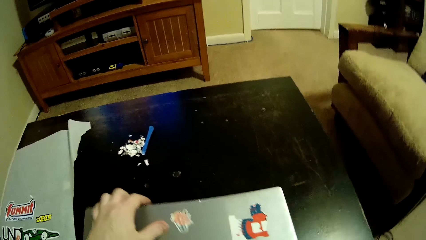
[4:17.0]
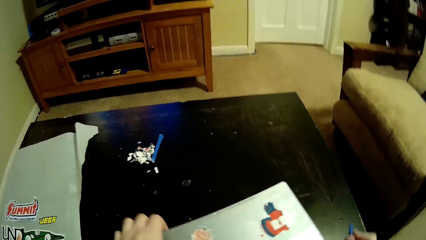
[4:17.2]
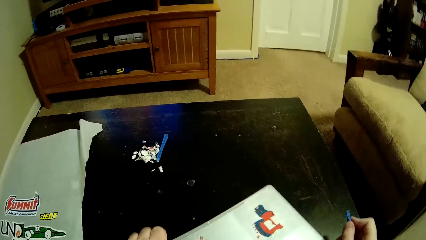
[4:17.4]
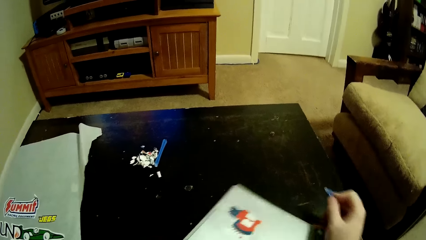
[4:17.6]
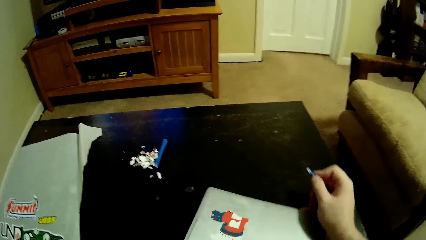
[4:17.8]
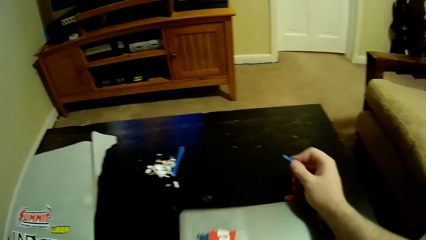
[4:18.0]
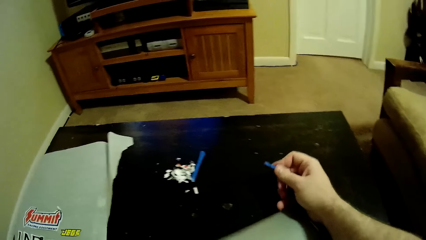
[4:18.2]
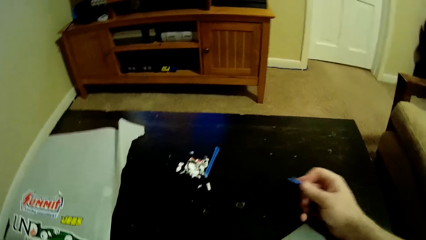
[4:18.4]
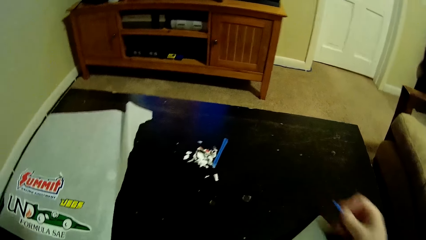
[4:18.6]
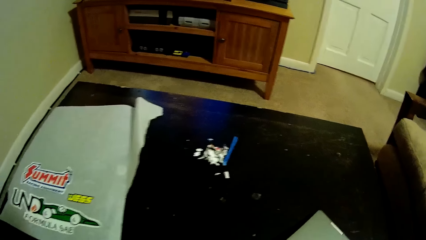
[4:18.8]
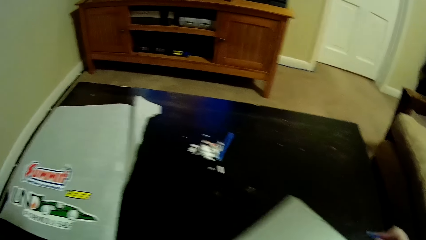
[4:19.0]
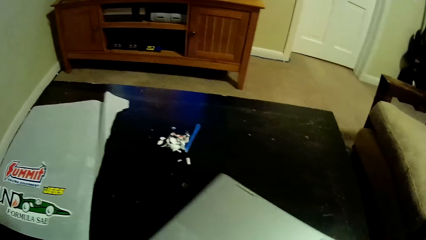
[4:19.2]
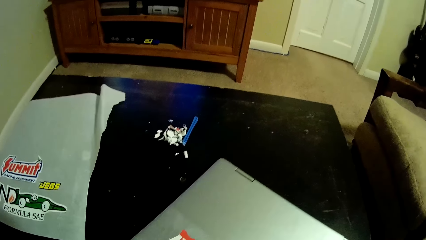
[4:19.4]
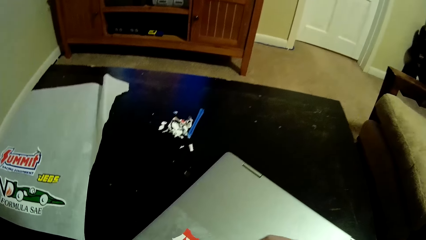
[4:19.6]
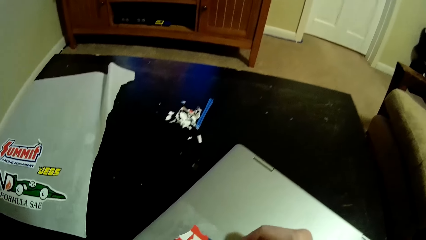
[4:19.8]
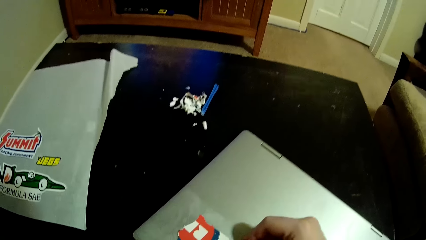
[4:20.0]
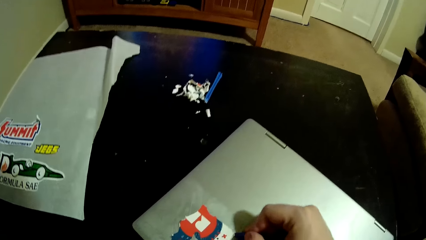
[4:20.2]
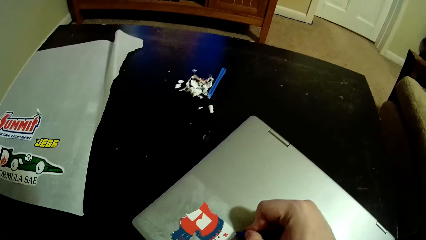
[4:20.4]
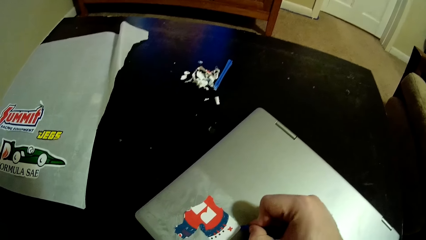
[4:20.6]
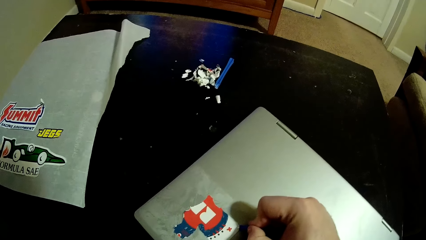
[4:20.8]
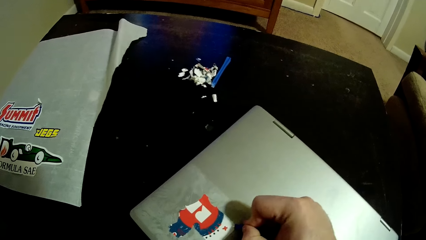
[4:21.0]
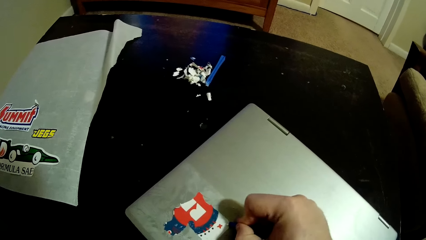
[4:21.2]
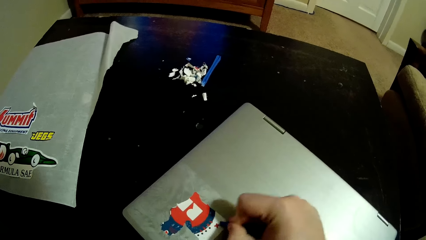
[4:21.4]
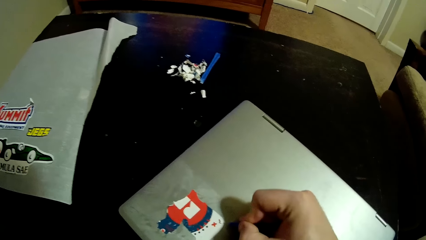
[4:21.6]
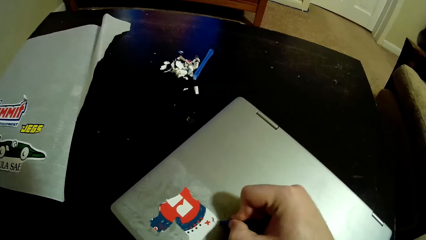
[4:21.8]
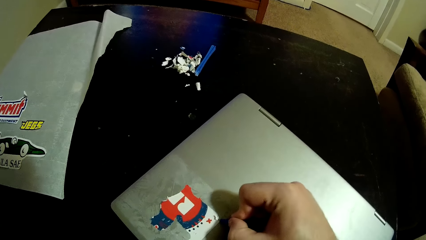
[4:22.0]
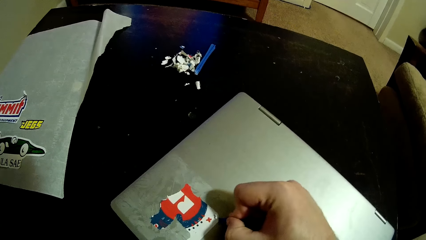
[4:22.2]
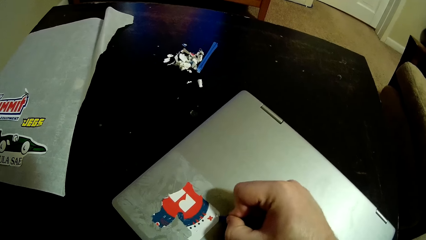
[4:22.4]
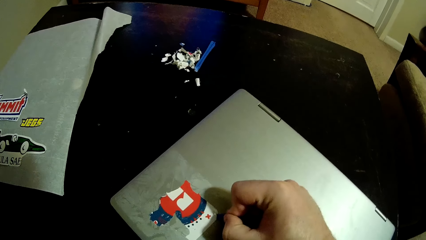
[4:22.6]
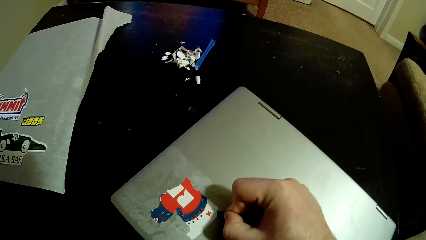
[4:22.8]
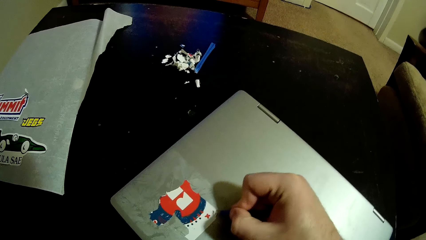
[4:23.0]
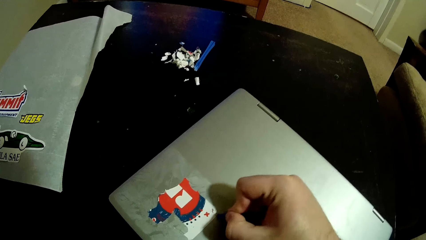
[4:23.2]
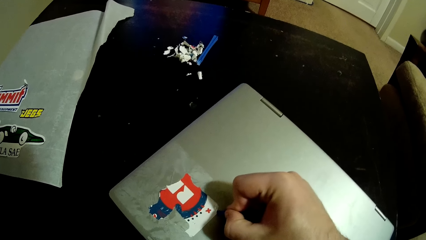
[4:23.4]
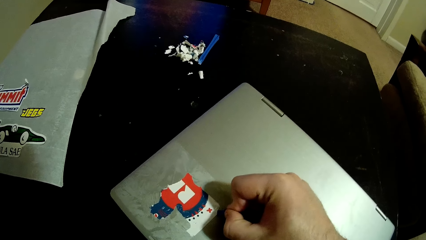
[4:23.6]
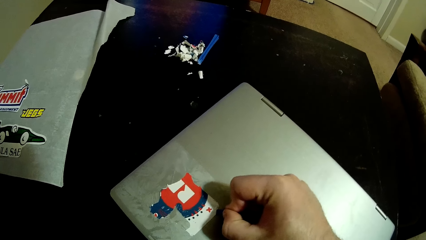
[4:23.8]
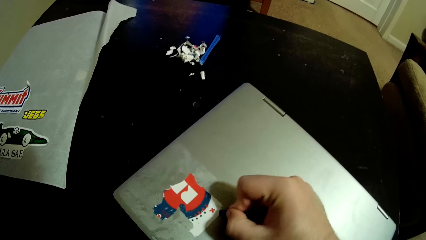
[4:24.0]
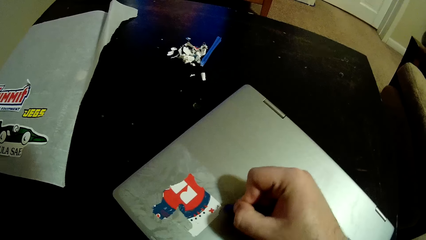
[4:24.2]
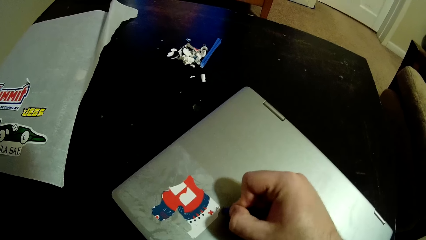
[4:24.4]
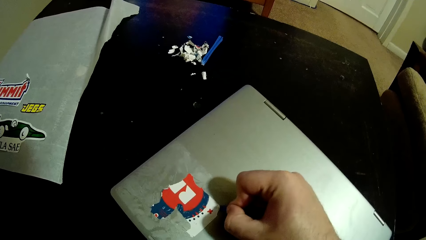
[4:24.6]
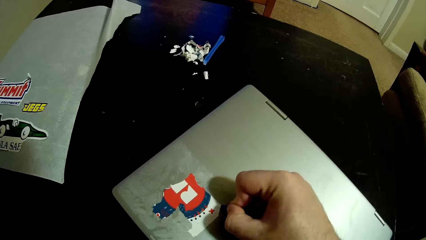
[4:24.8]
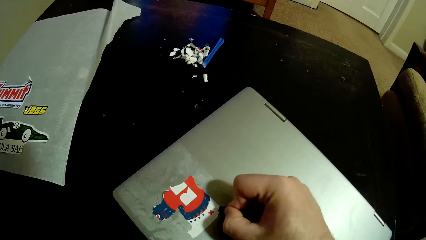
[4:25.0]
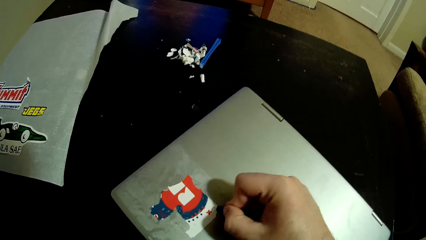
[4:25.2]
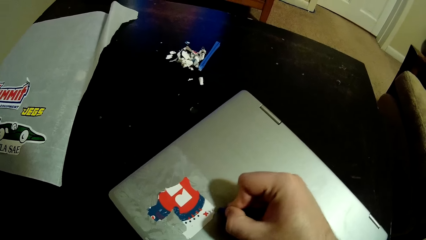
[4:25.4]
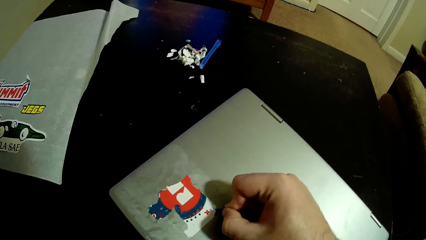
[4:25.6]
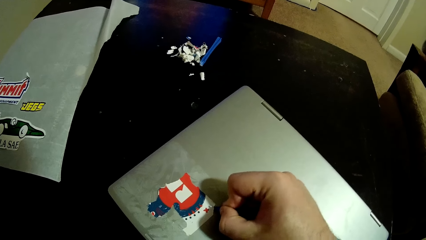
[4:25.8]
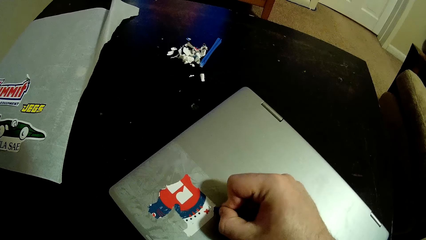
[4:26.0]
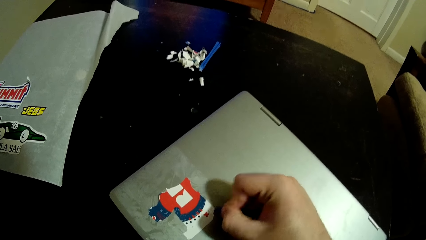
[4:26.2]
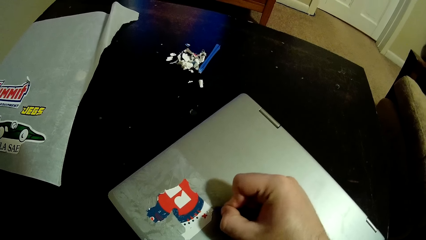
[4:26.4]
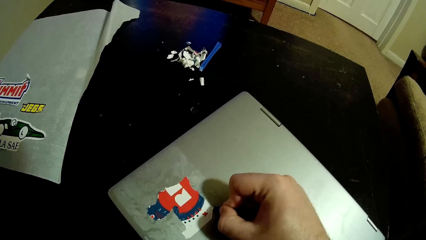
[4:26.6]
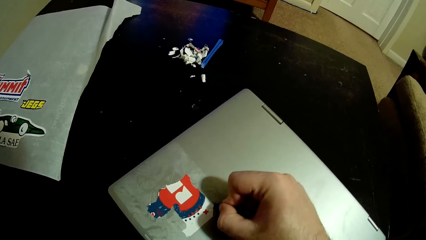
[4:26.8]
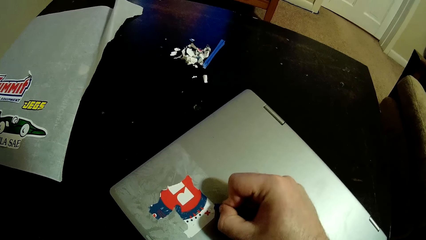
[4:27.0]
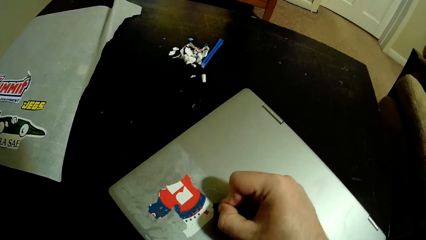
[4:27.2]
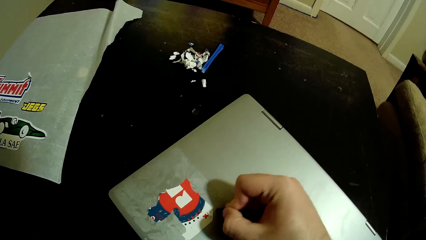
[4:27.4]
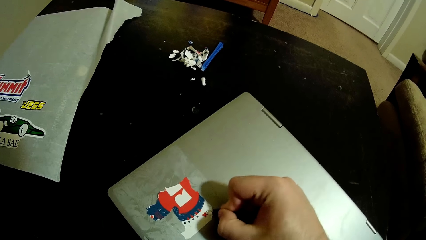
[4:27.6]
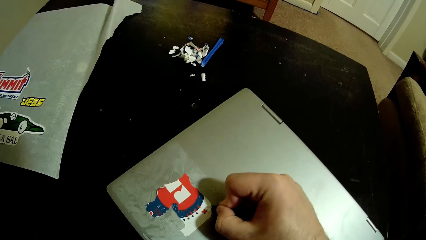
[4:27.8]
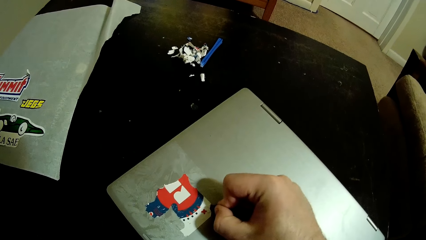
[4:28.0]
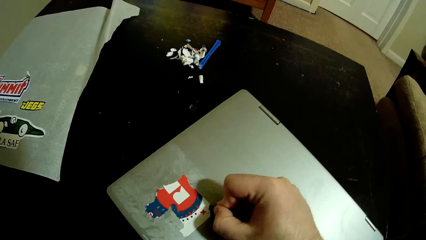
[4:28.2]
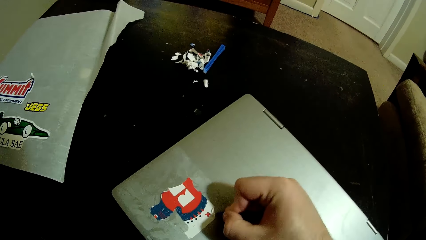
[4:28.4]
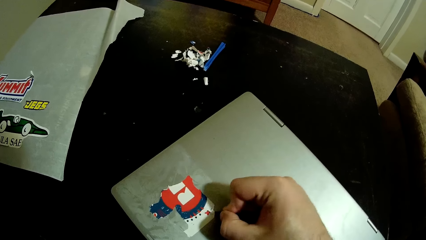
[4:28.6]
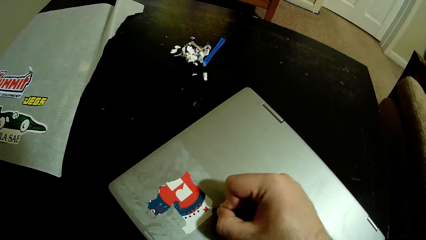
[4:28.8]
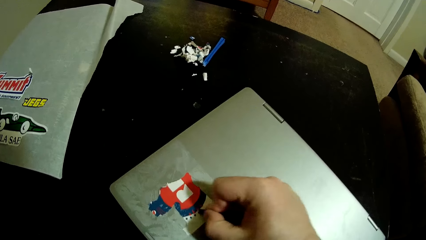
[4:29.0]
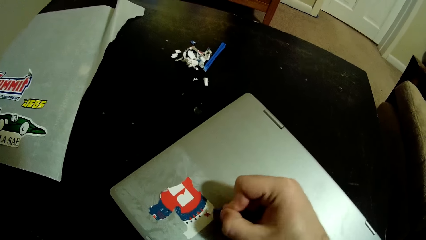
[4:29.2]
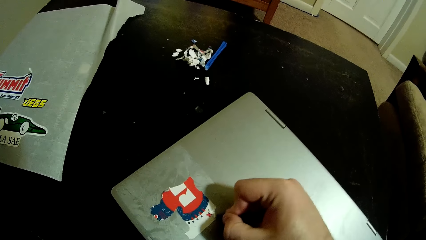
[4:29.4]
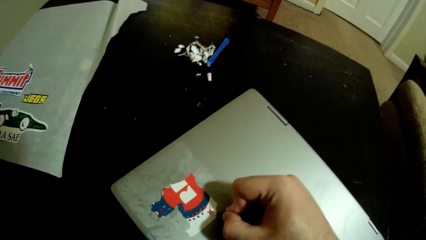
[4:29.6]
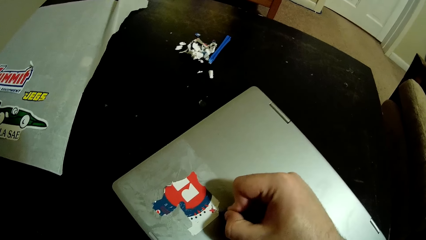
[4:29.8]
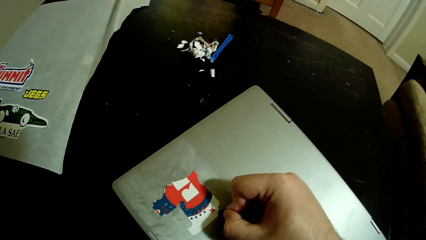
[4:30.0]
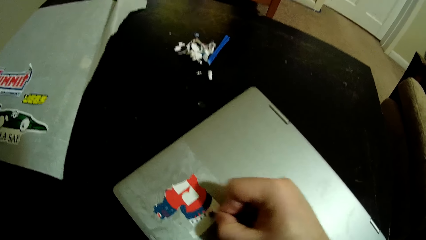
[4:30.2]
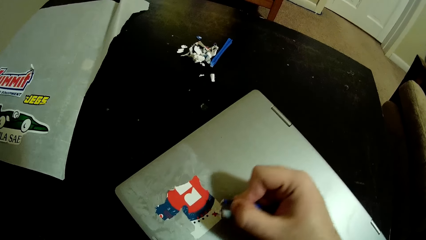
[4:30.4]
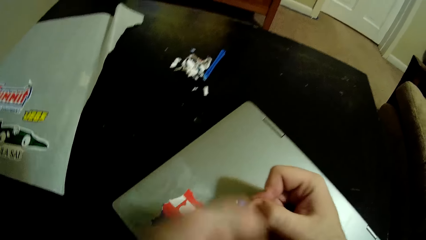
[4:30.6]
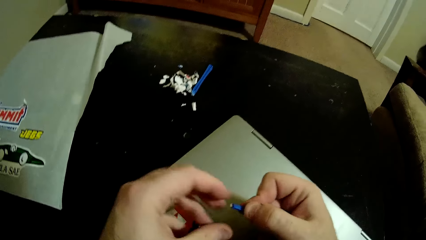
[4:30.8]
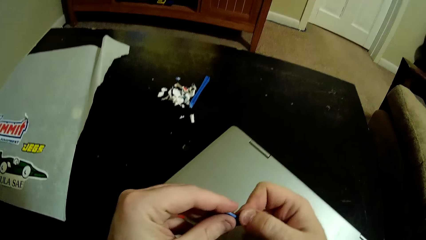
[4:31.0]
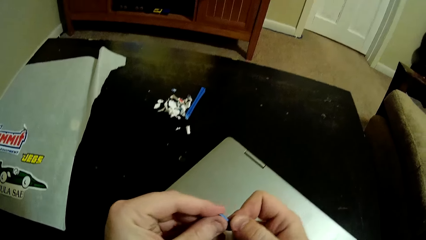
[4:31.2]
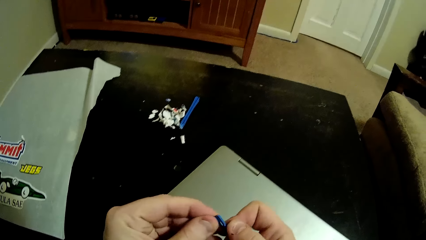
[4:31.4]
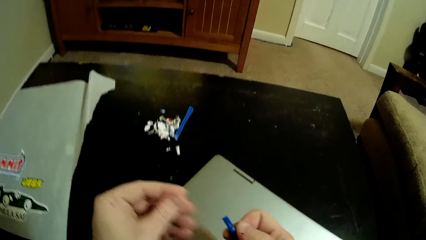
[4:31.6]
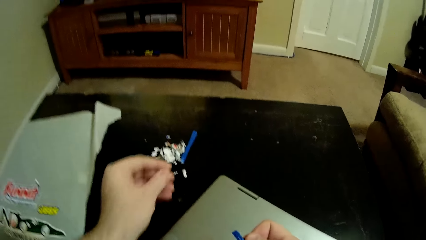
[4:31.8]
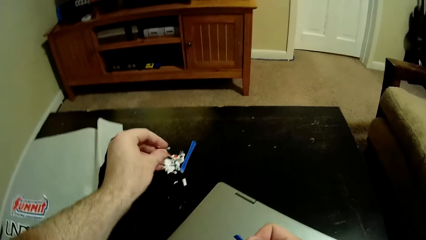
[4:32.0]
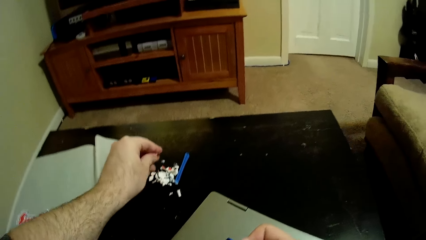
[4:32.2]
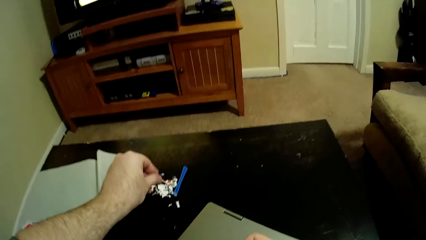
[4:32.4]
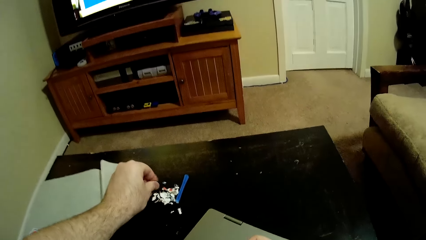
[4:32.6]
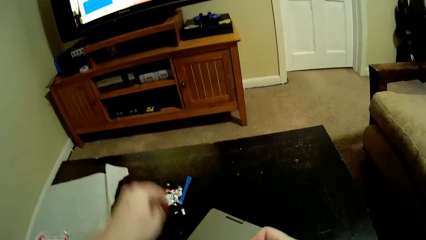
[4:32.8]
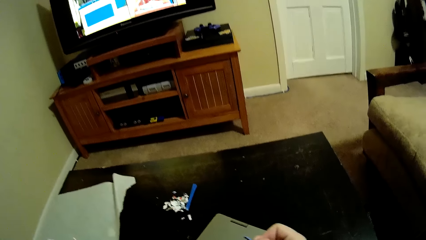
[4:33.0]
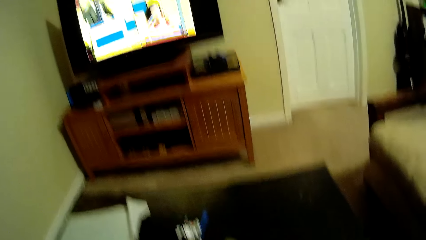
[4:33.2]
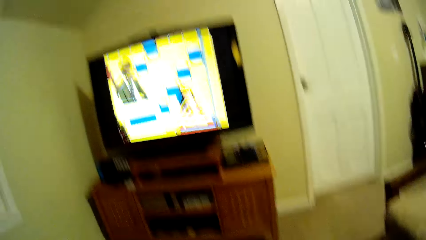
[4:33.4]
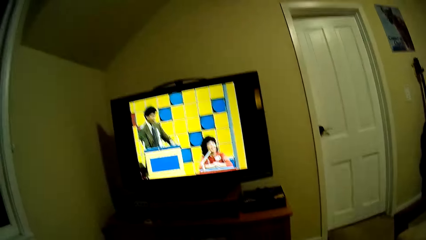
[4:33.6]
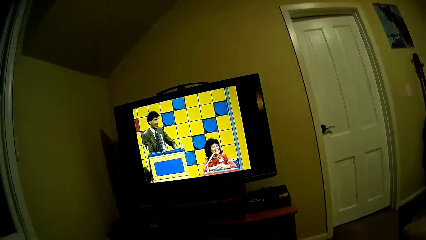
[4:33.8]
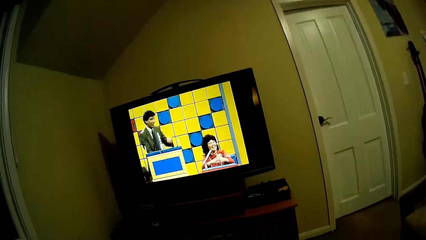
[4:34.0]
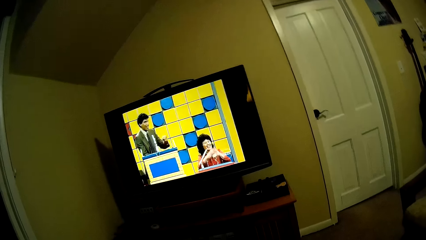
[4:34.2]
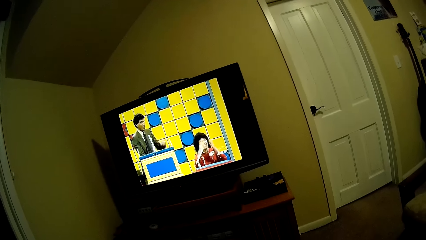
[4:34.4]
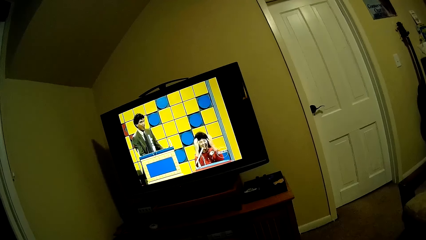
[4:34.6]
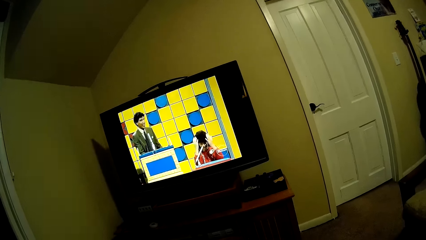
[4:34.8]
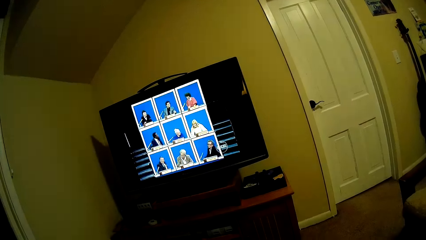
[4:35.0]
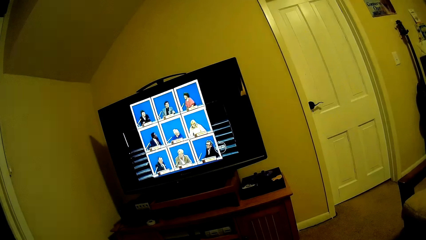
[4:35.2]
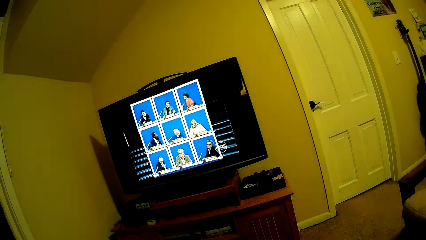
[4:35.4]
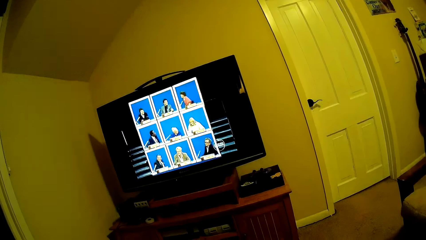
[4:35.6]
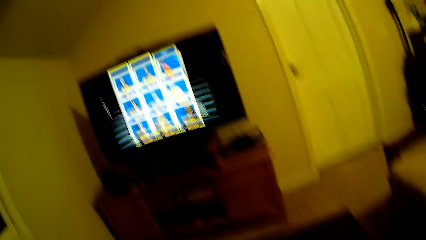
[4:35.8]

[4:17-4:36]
The camera wearer turns the laptop. He removes the sticker with his hands. He watches the television.
